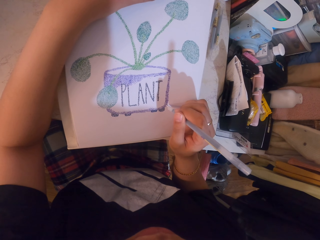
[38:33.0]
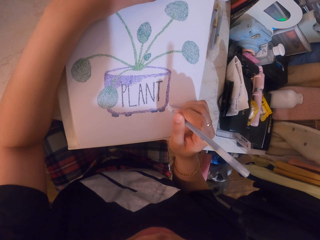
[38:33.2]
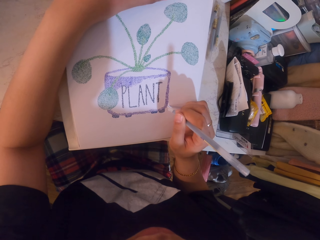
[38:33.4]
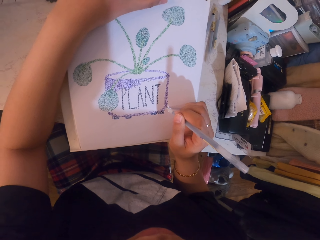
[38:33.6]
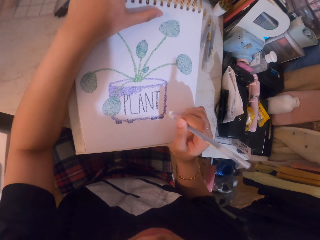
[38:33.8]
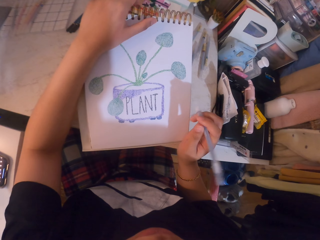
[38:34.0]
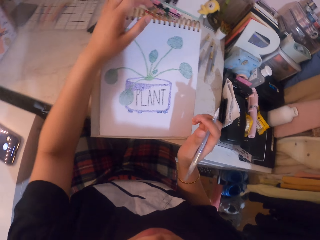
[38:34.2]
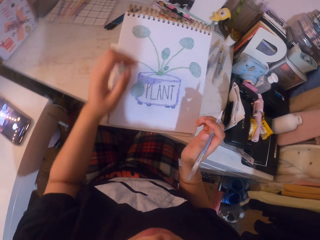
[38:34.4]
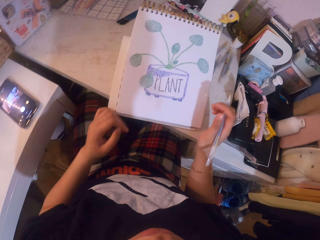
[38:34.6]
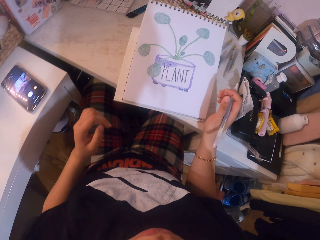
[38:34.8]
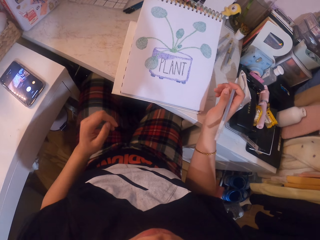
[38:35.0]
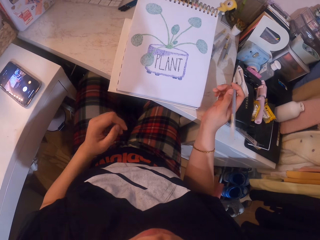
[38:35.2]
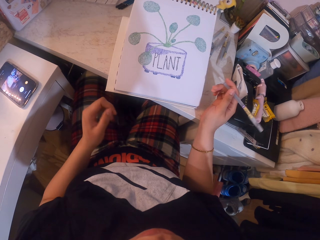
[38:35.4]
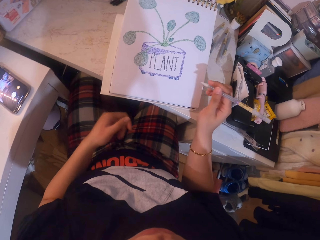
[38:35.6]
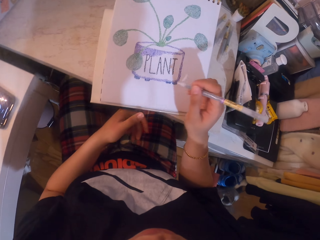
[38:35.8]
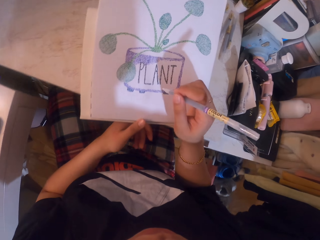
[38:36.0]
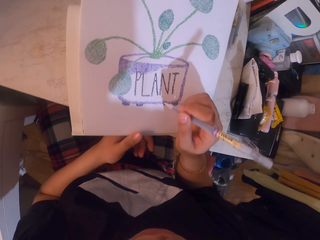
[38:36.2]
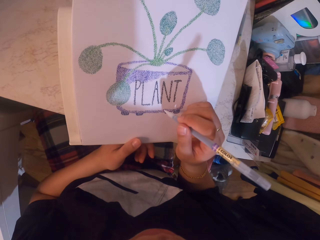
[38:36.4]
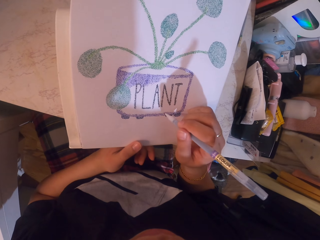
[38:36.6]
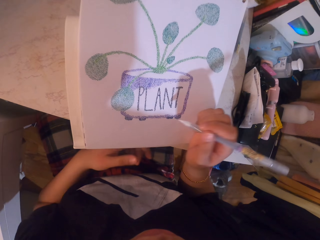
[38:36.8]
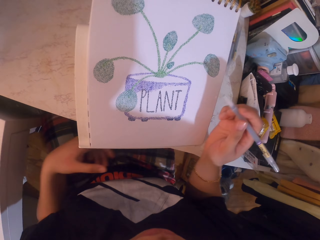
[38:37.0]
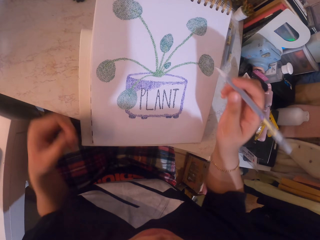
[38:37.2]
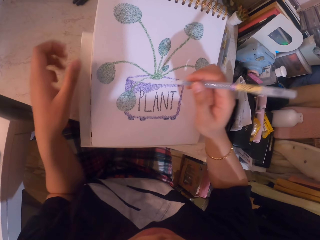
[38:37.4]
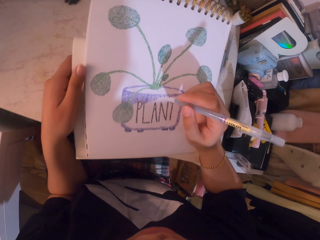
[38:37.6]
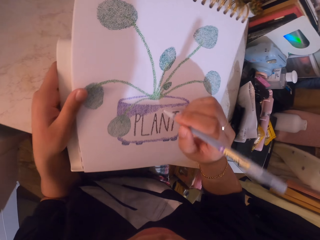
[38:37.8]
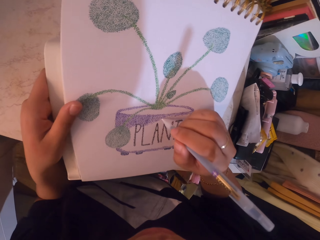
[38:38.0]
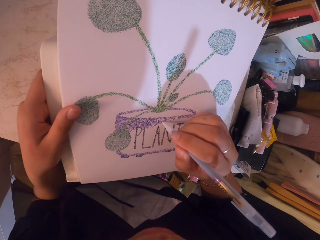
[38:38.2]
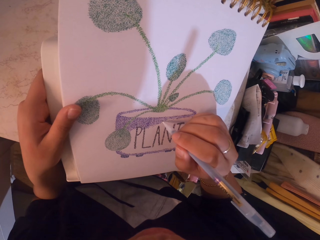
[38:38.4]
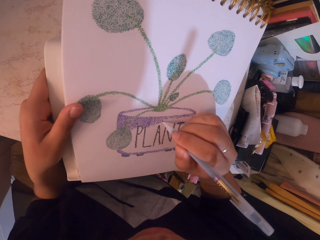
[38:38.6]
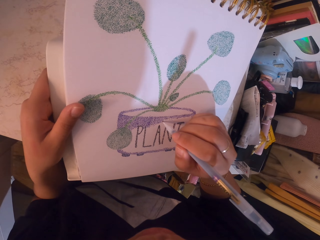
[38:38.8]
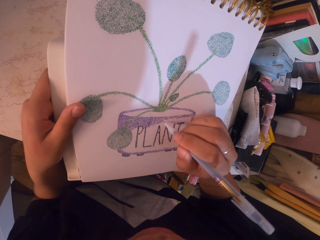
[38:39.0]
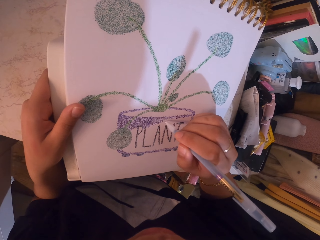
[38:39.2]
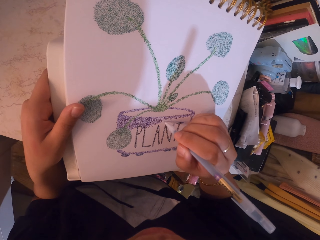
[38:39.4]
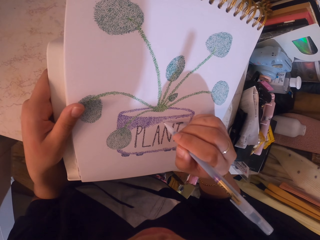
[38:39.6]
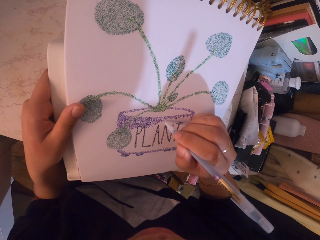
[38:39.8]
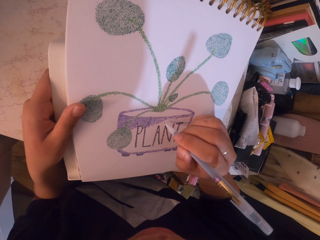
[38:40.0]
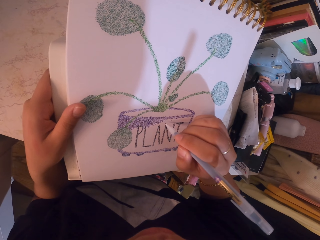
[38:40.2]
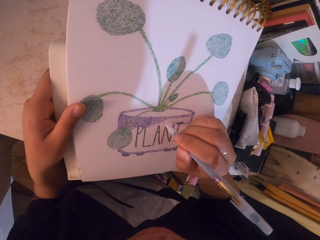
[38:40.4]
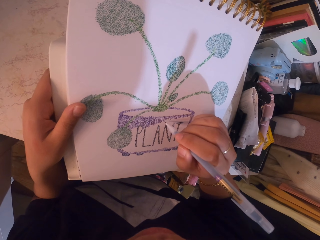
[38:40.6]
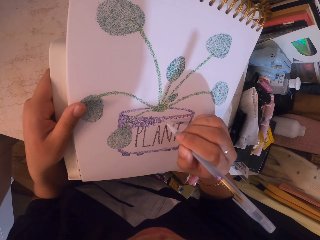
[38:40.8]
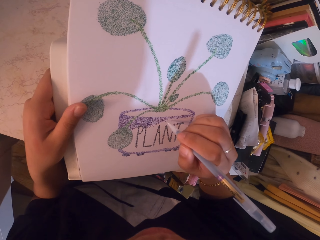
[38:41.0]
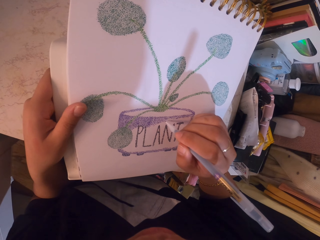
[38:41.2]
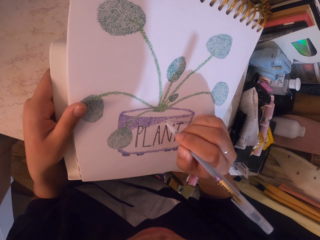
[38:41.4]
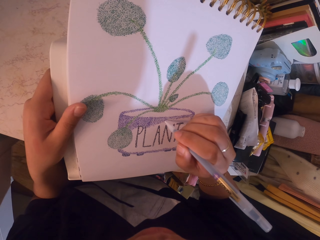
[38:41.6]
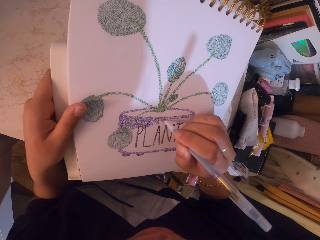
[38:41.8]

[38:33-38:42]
The camera wearer stares at the drawing. They apply glitter on the drawing with the glitter pen.

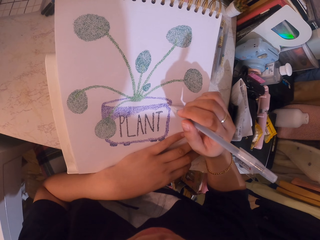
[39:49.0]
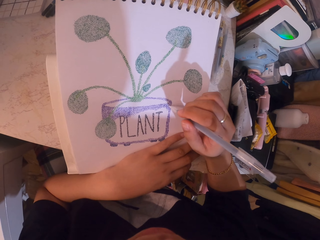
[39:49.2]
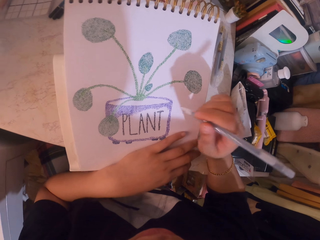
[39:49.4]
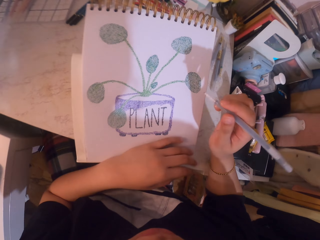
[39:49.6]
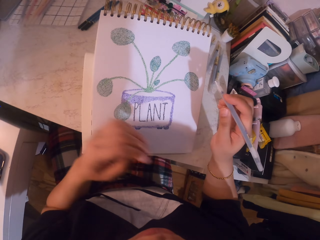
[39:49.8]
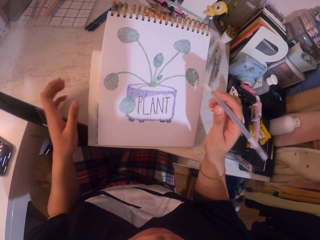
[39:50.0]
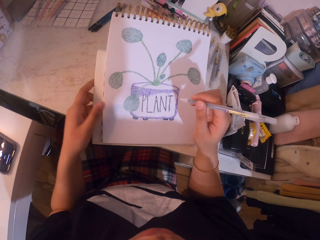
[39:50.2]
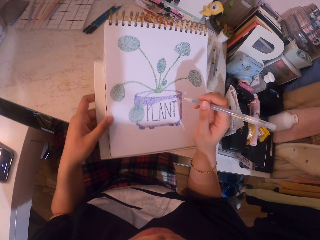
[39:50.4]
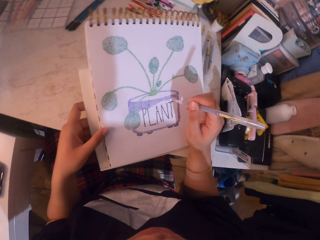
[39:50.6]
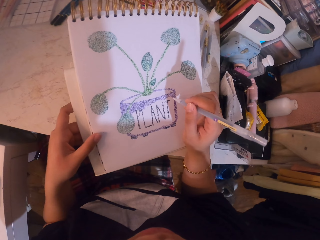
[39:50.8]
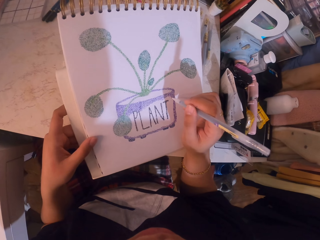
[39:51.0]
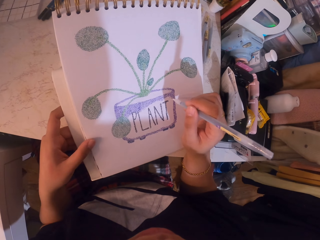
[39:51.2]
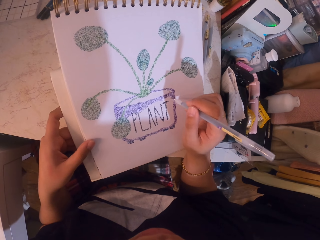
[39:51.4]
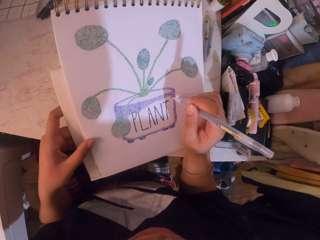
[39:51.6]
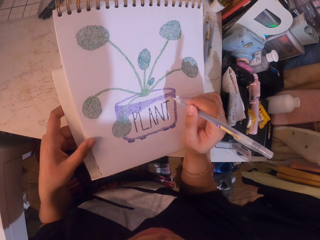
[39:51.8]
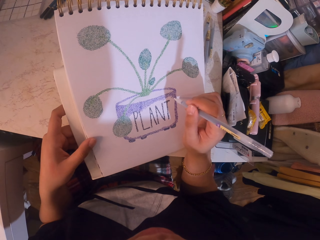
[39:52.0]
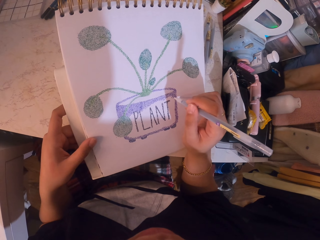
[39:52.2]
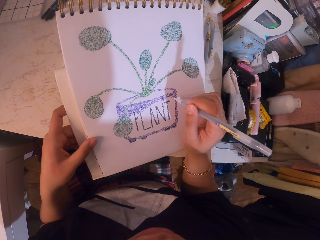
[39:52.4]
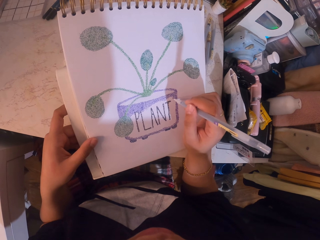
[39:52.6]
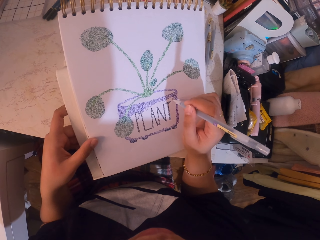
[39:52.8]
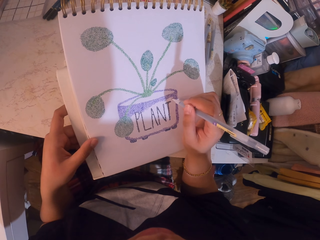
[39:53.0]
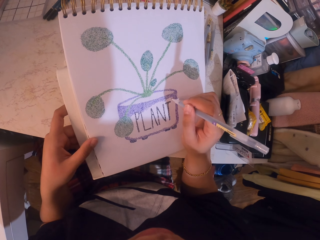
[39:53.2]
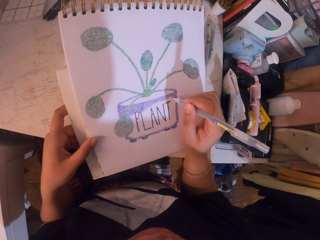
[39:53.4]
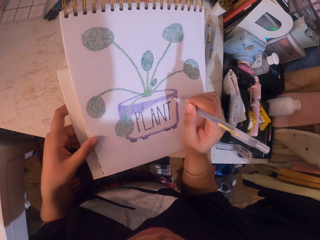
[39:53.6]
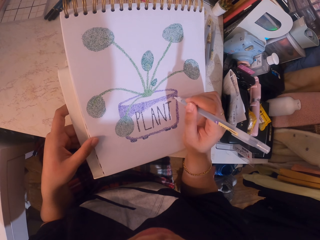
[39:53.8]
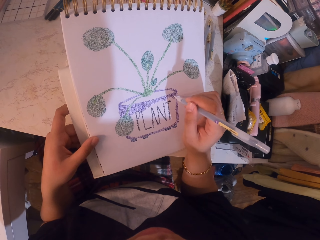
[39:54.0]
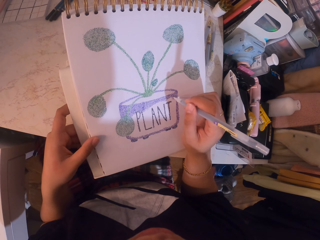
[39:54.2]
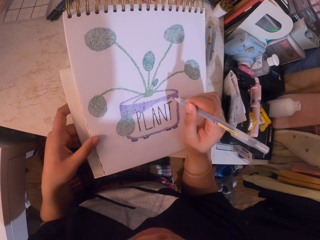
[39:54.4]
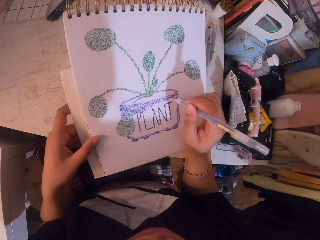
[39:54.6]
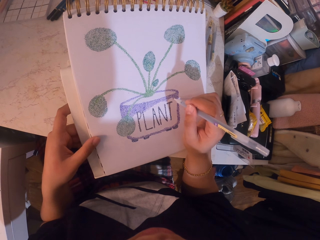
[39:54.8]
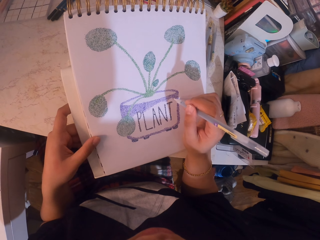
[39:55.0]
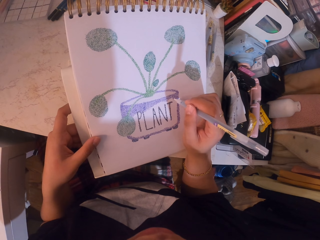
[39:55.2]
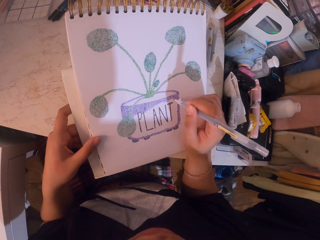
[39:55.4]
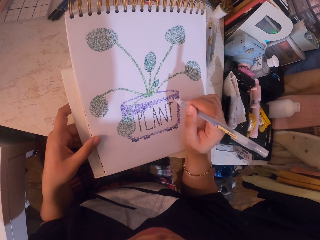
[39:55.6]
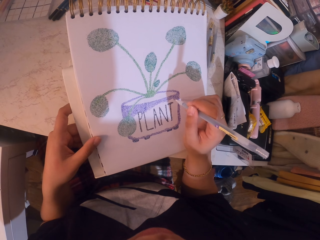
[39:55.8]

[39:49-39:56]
The camera wearer adjusts the position of the sketchbook. They apply glitter on the drawing with the glitter pen.

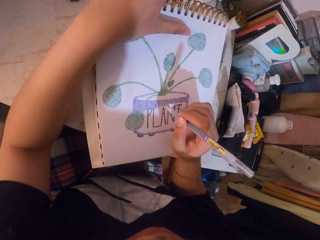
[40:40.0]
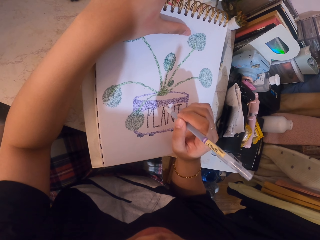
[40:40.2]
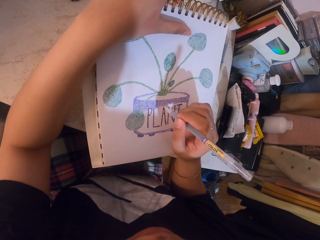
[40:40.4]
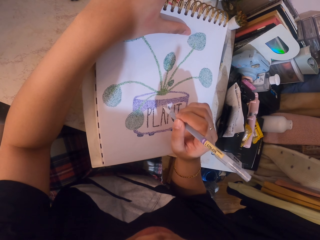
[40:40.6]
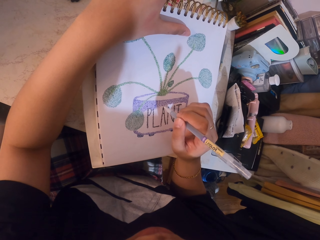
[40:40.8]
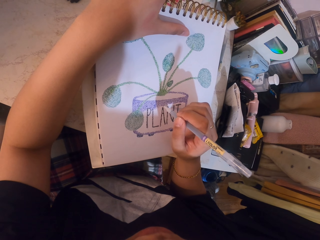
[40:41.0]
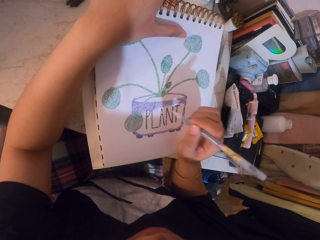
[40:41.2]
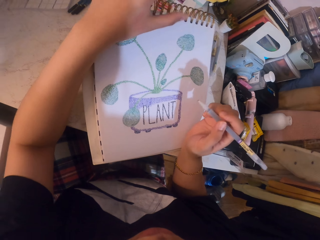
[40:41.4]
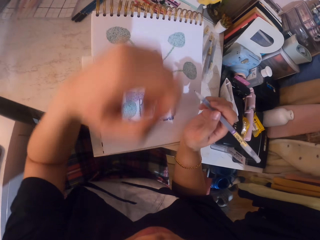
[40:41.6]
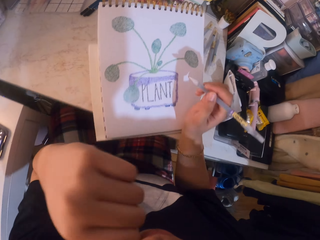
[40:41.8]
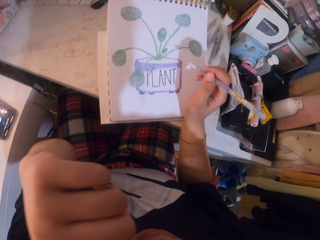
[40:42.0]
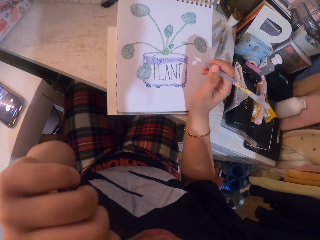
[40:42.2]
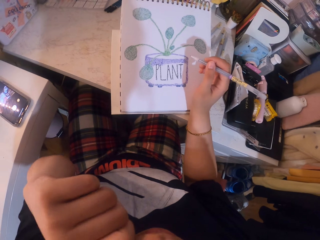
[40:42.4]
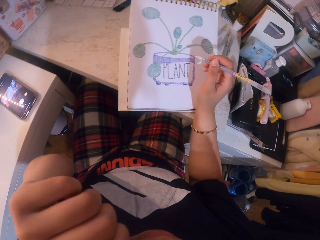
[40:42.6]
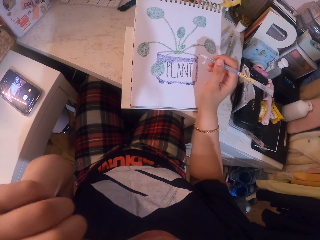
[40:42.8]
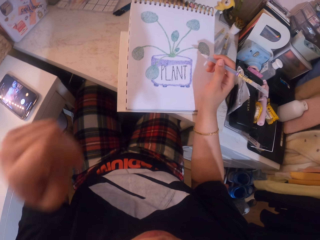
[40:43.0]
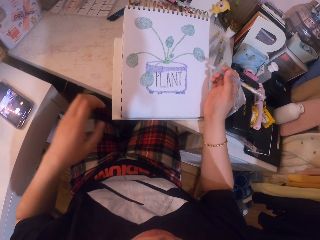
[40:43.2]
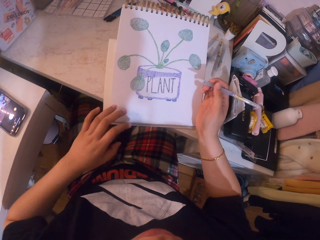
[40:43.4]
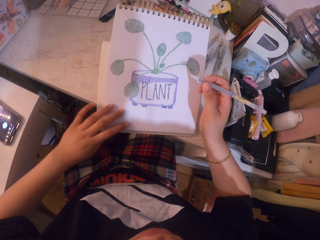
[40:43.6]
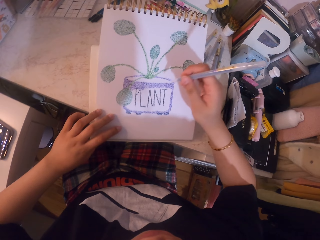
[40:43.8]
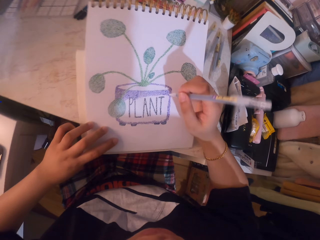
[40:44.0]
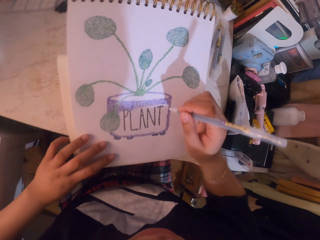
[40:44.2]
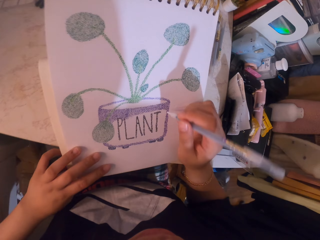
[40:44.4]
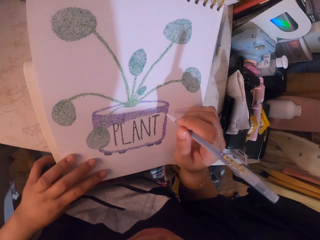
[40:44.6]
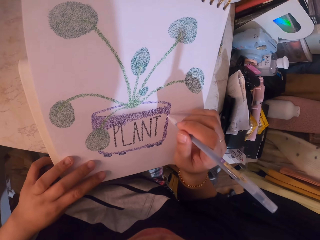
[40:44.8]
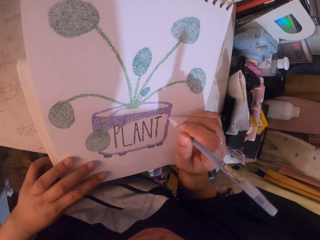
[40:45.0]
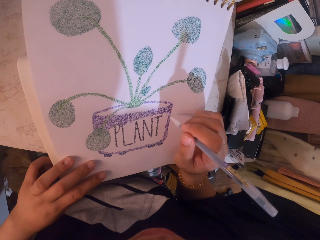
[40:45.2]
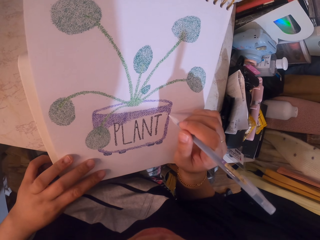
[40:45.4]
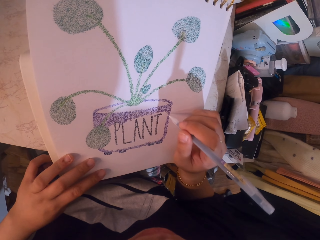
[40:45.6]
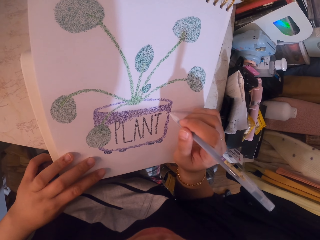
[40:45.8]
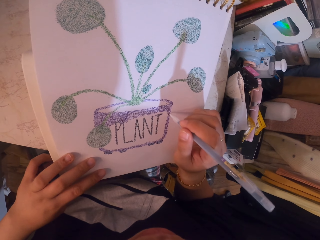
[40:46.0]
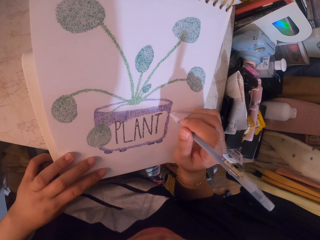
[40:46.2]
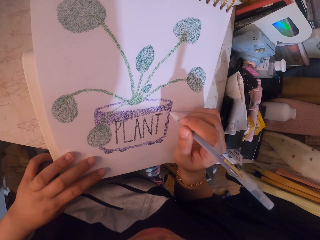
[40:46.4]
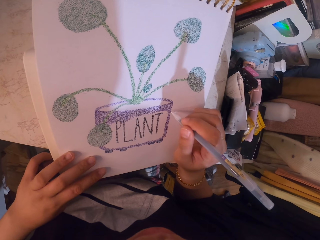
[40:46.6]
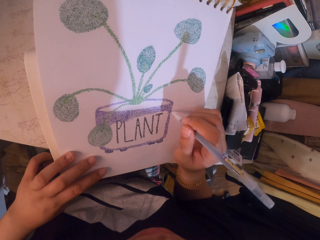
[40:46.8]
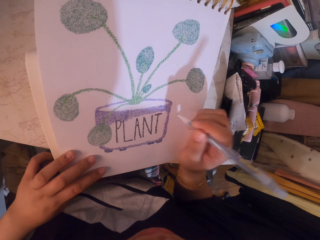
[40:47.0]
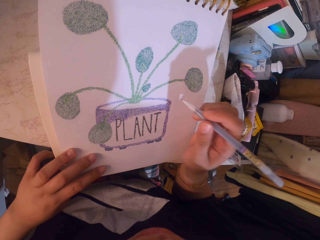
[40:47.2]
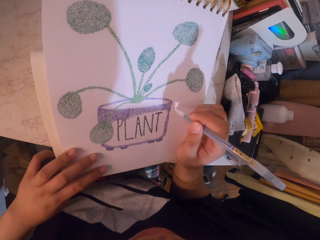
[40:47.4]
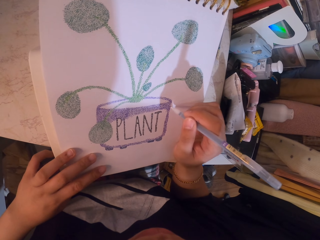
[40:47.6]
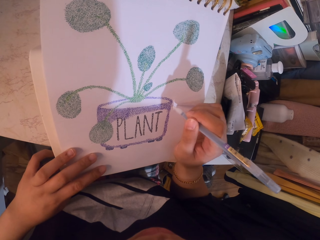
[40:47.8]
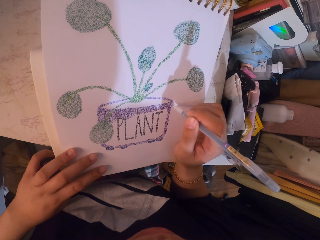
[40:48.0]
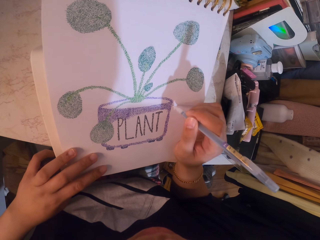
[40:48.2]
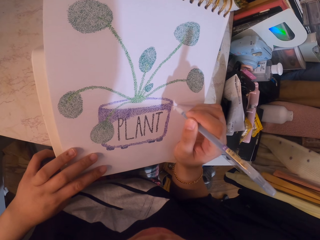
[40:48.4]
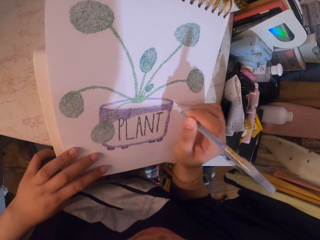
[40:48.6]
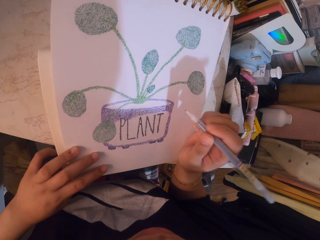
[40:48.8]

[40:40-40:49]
The camera wearer rubs her face with her hand. She adjusts the position of the sketchbook. She applies glitter on the drawing with the glitter pen.
